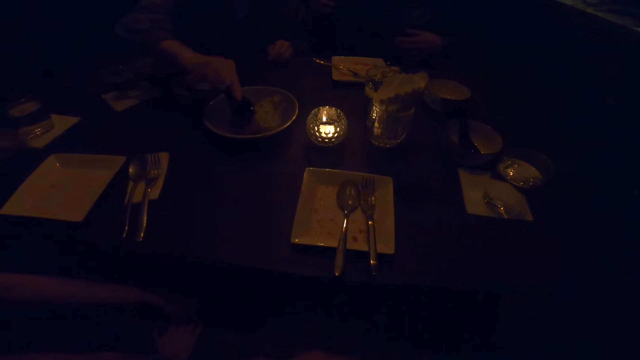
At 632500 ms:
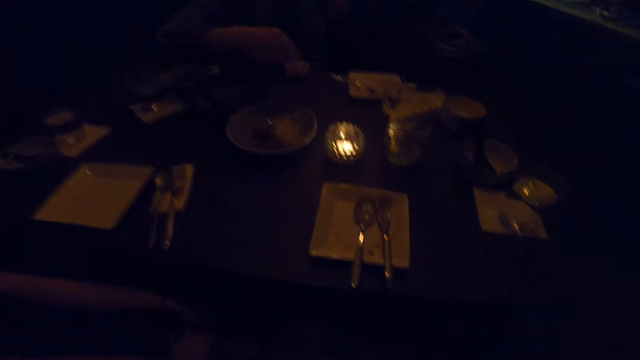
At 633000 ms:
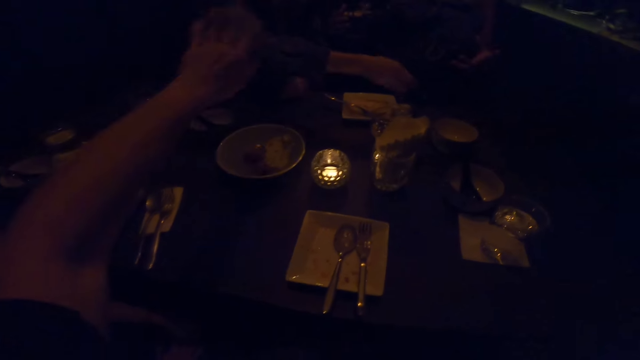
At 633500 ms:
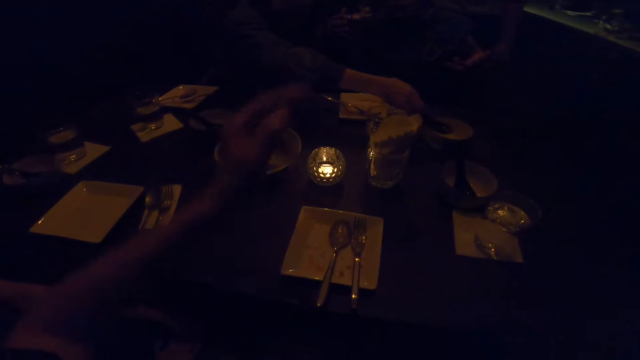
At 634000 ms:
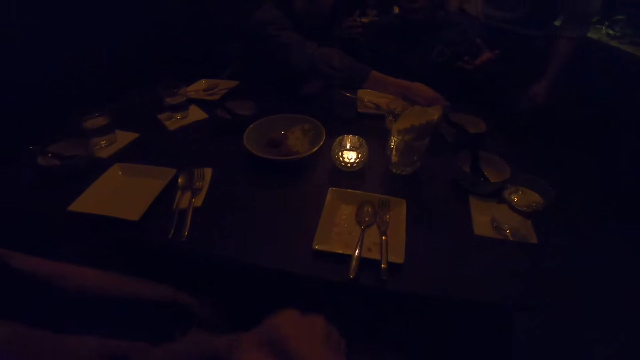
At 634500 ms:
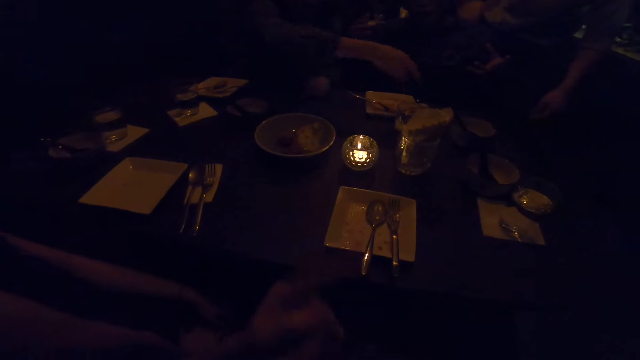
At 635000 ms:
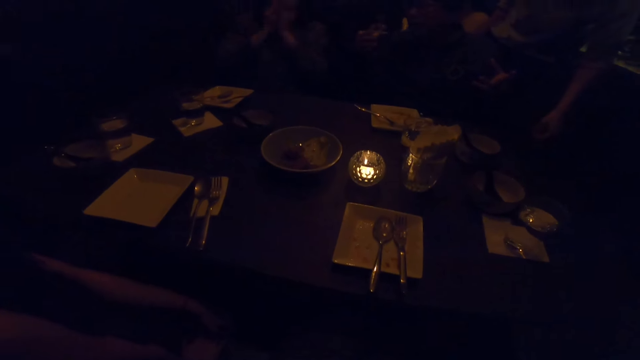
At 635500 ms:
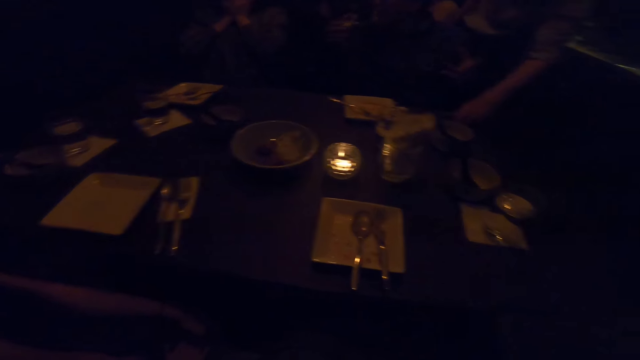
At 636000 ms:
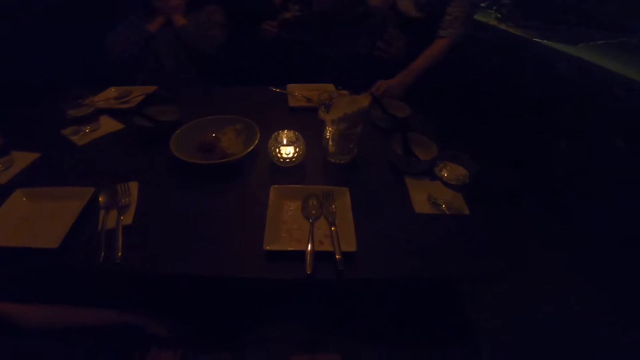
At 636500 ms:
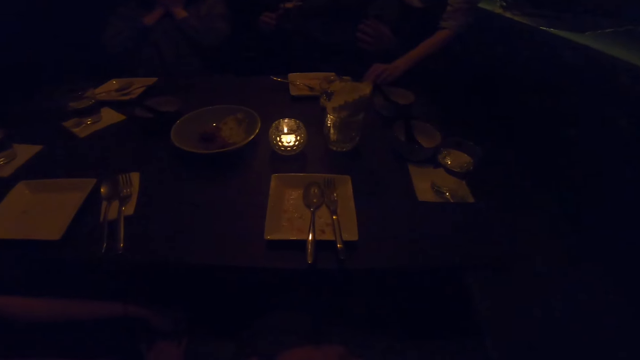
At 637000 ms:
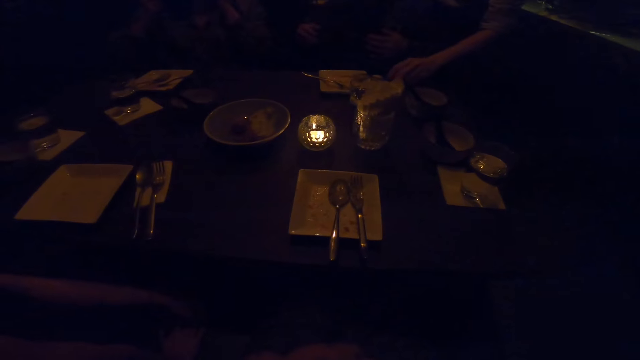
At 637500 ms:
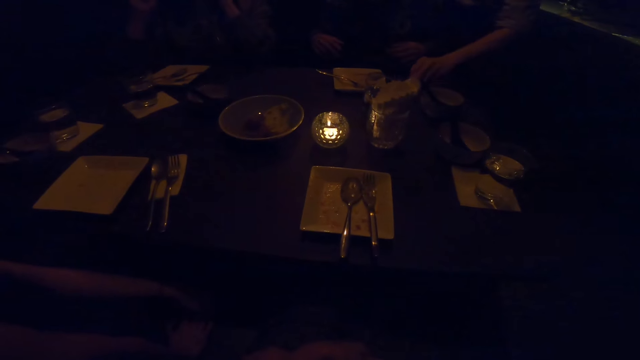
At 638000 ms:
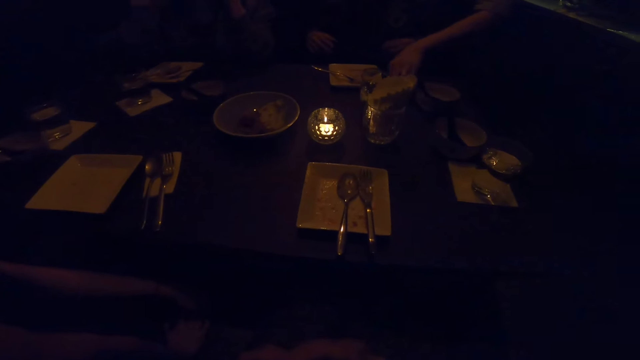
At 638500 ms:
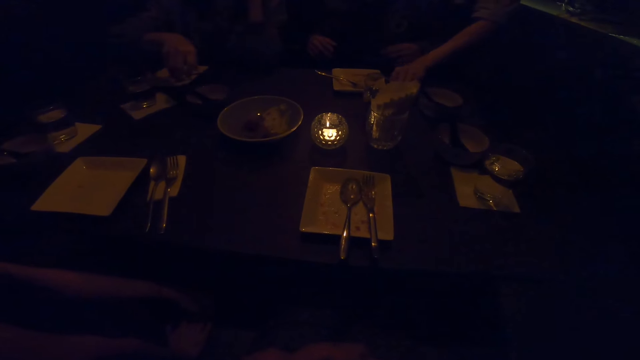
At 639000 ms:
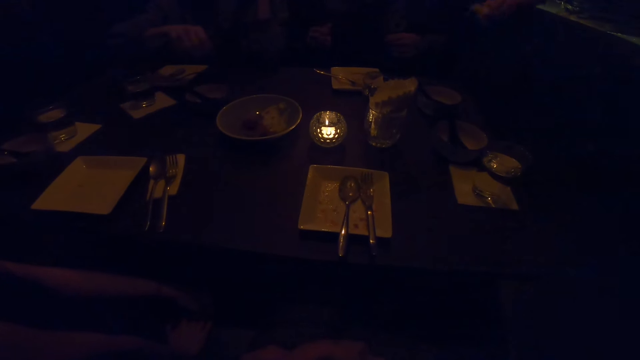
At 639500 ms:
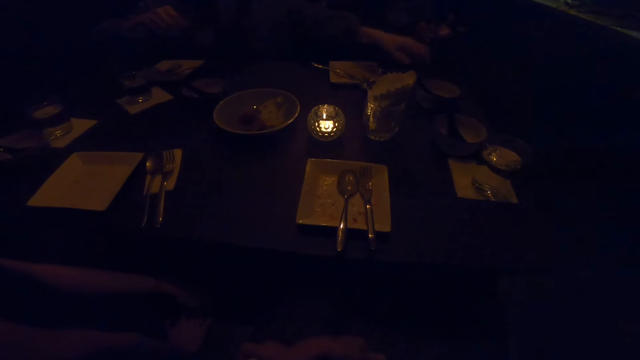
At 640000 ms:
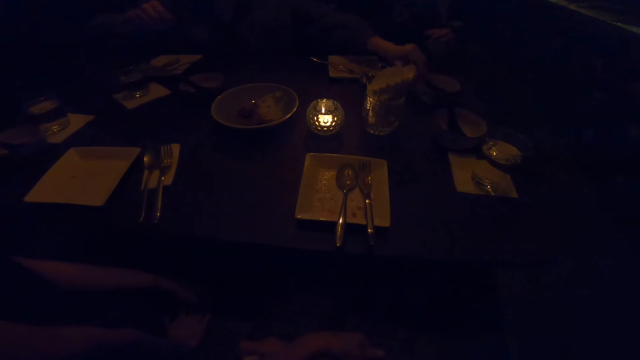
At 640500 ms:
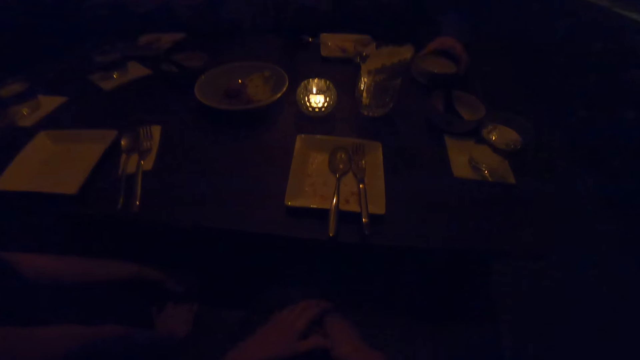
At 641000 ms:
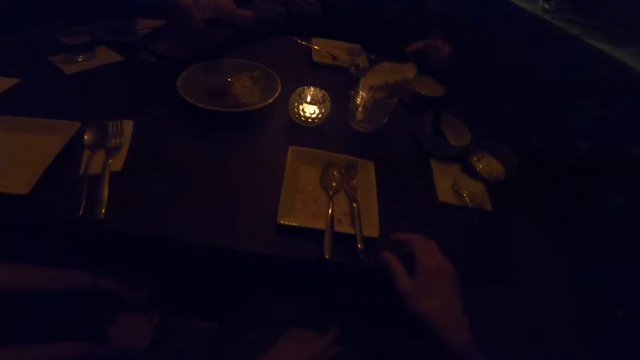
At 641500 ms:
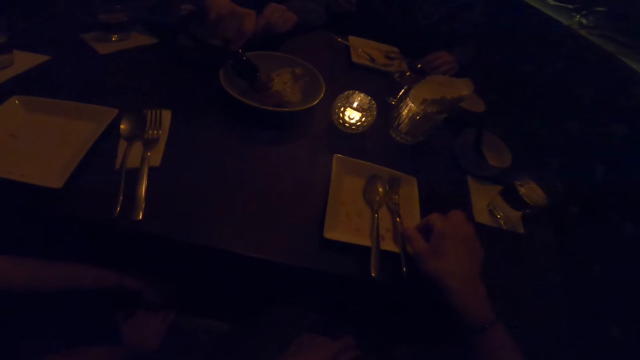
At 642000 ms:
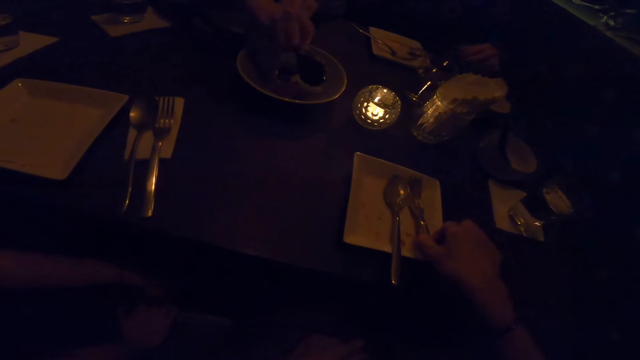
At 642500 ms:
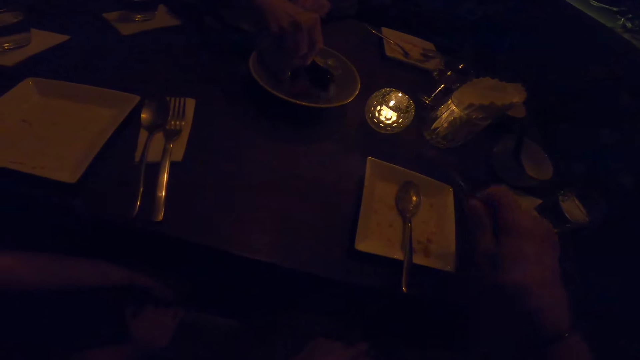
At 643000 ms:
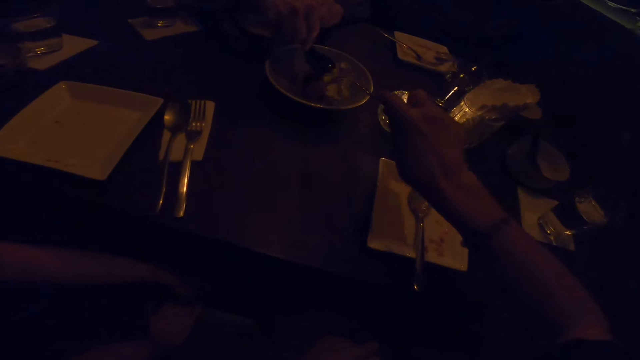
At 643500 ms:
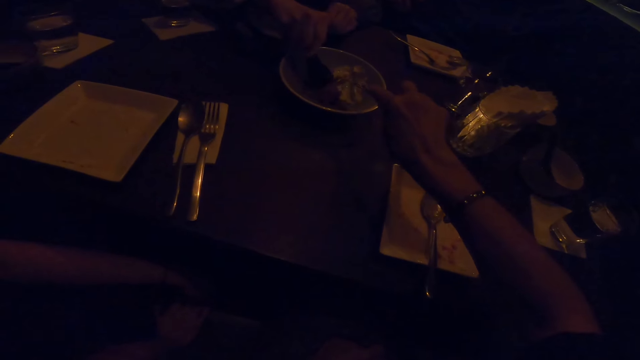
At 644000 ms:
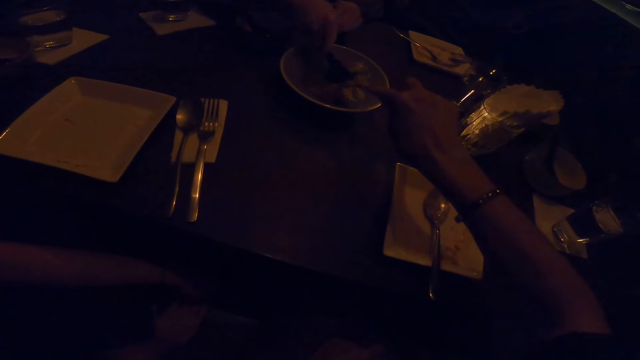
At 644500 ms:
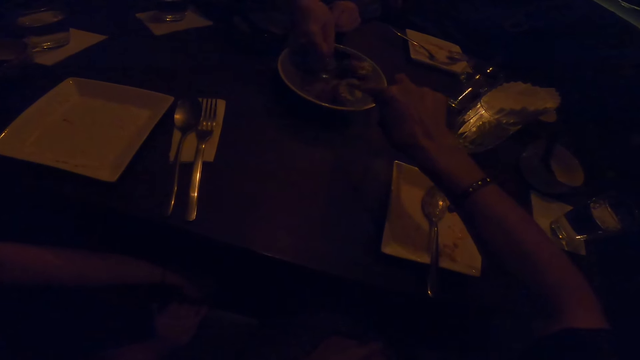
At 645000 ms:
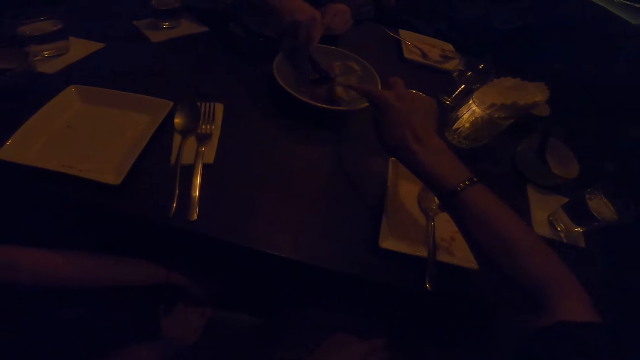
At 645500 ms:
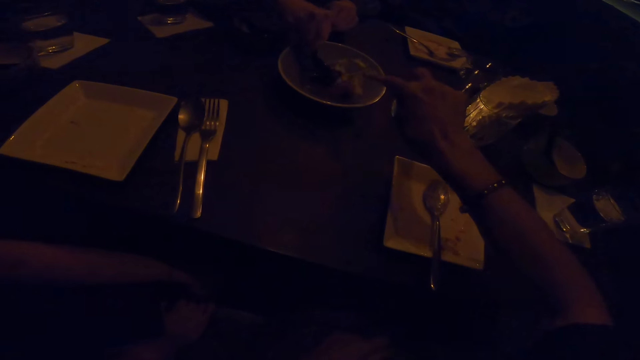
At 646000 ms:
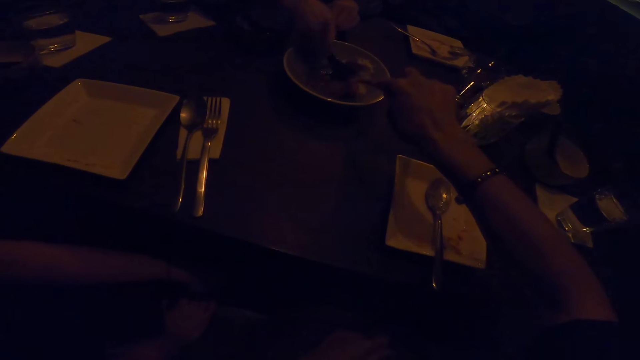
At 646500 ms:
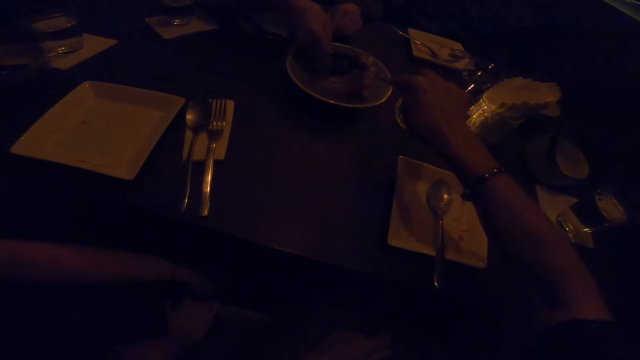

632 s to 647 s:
The camera wearer puts down the spoon. A man takes the bowl. A woman touches the bowl. The camera wearer picks up the fork from the plate on the table with the right hand. They pick up food from the bowl on the table with the fork in the right hand.

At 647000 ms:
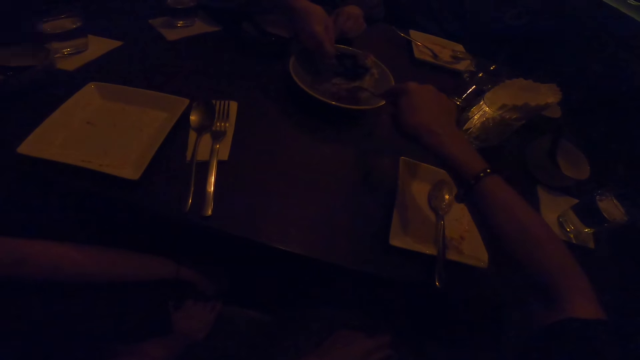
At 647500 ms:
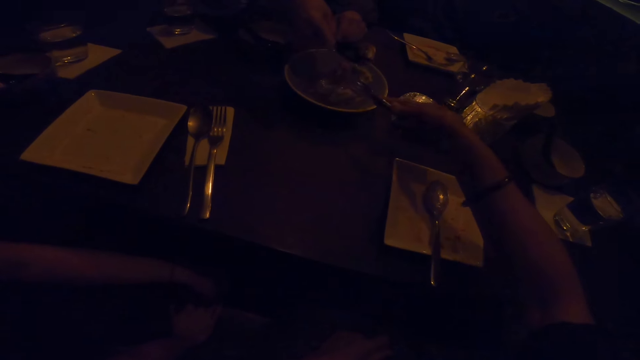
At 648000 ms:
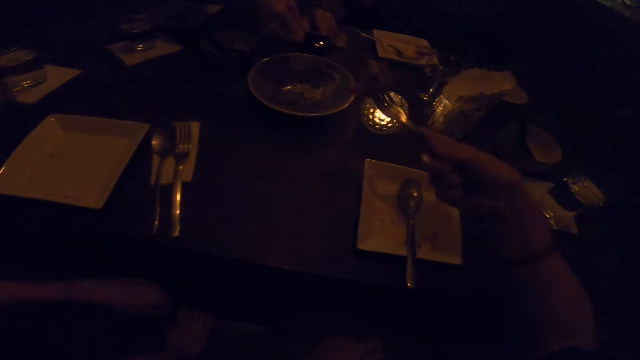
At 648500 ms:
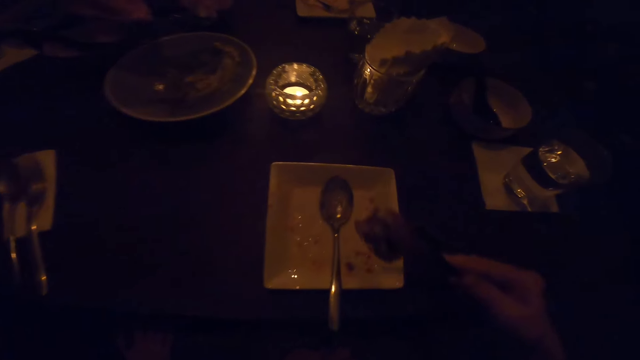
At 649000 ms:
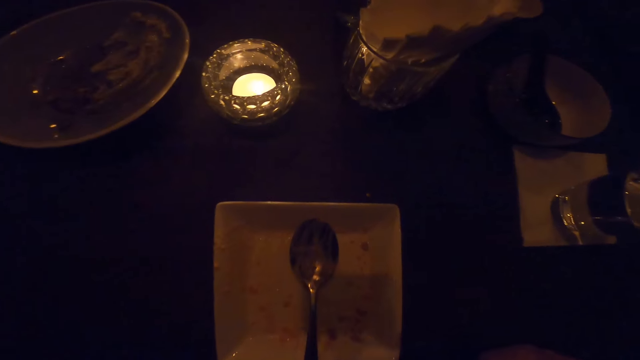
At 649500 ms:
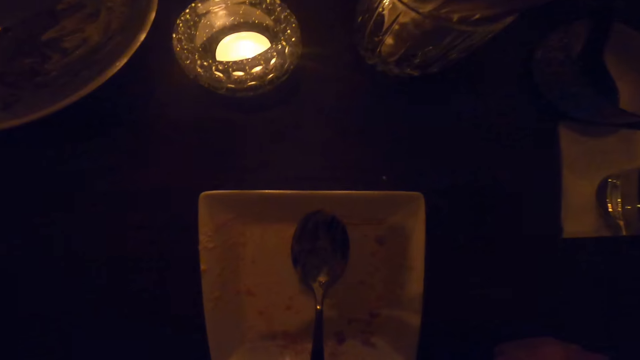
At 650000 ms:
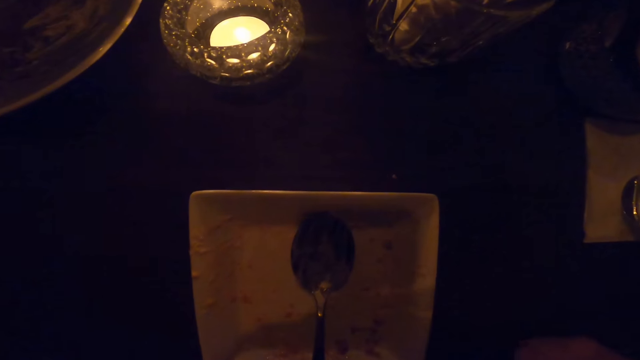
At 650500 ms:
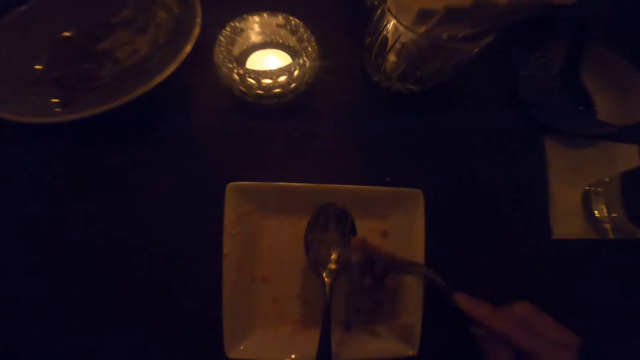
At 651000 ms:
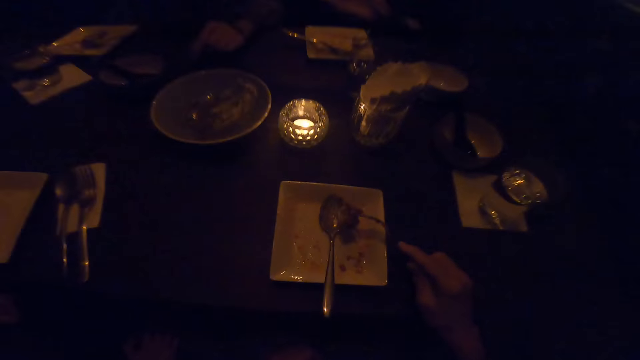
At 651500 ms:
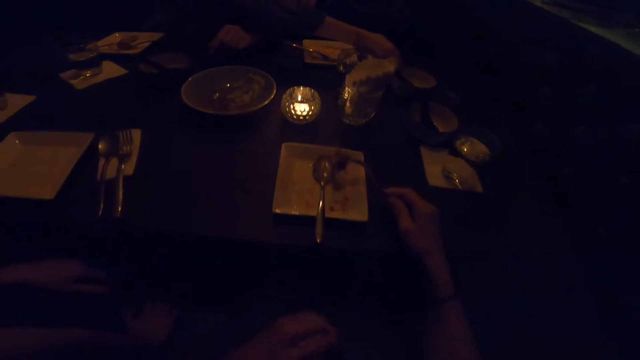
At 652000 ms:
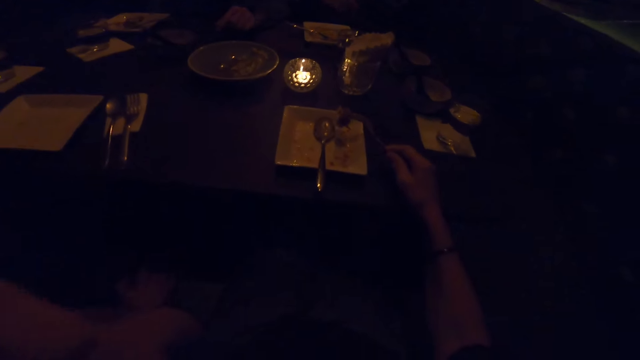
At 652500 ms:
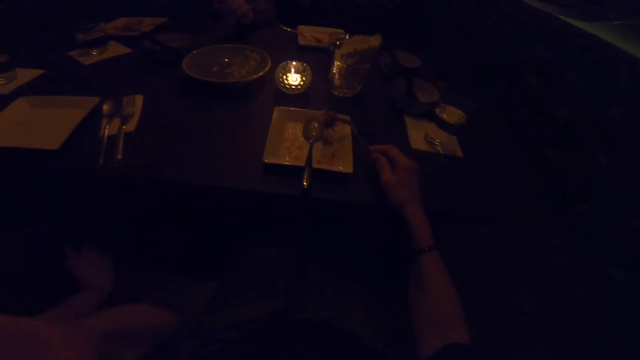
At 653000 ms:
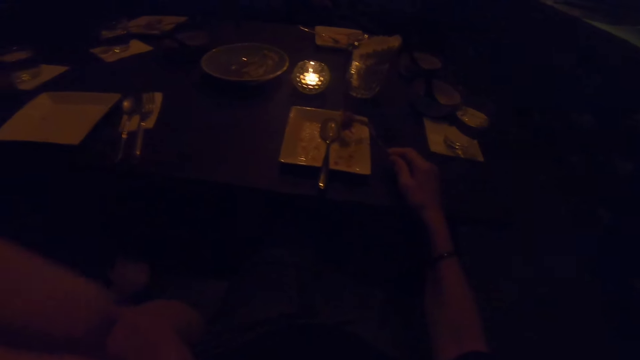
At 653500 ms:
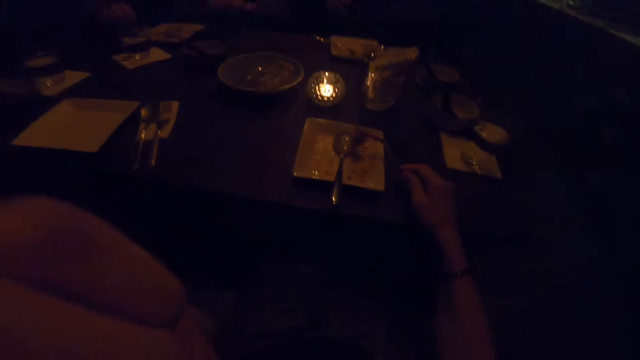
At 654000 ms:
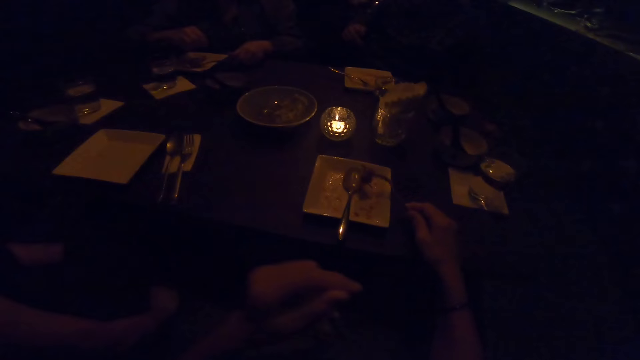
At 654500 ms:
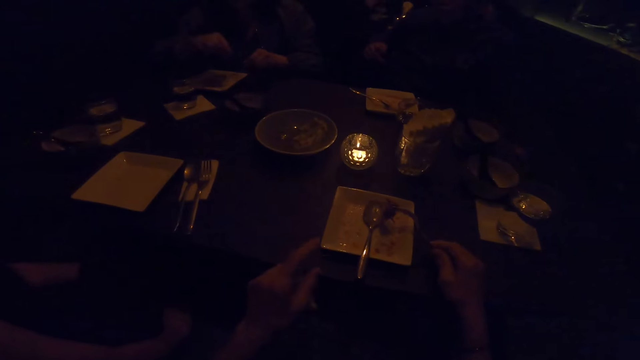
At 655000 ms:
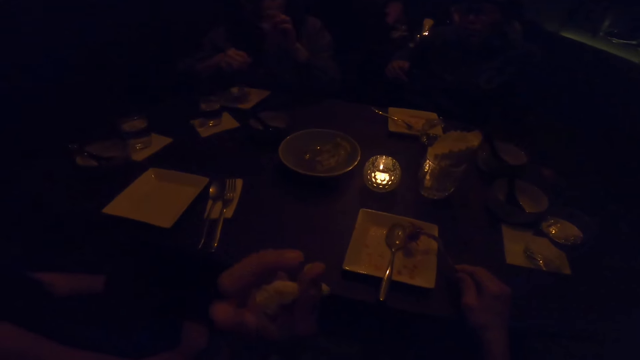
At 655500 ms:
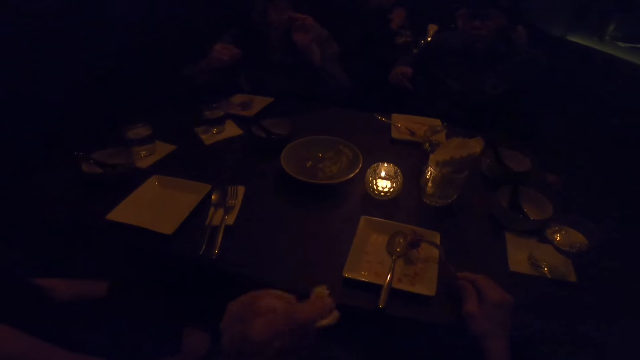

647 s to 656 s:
The camera wearer eats the food. She puts down her hand.
